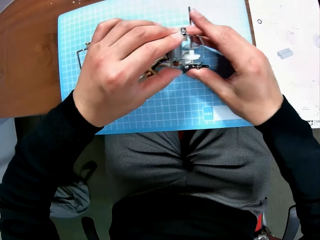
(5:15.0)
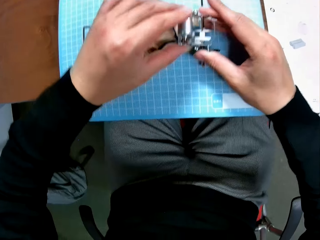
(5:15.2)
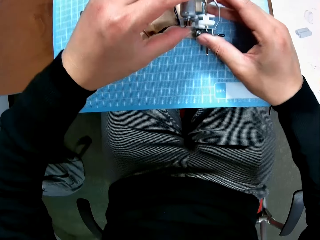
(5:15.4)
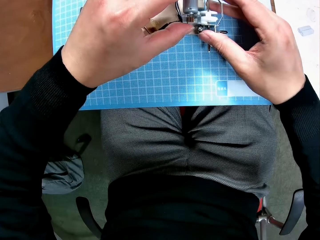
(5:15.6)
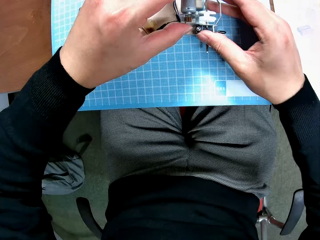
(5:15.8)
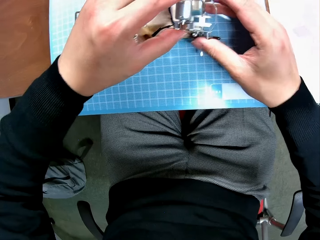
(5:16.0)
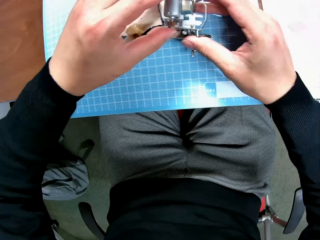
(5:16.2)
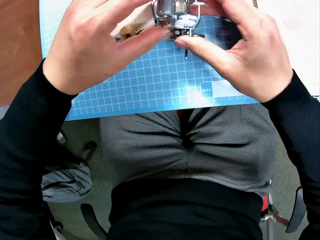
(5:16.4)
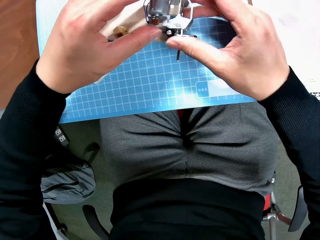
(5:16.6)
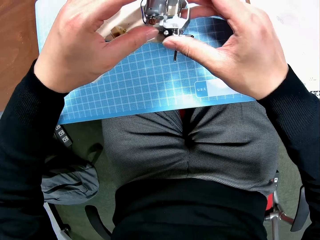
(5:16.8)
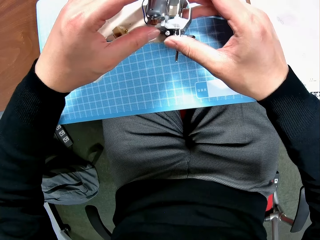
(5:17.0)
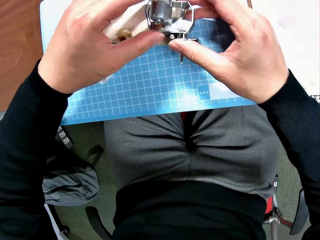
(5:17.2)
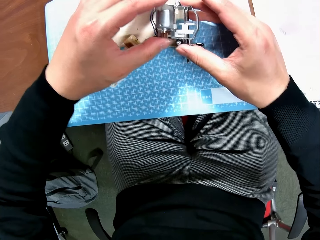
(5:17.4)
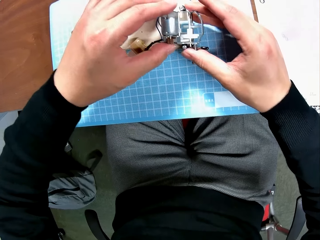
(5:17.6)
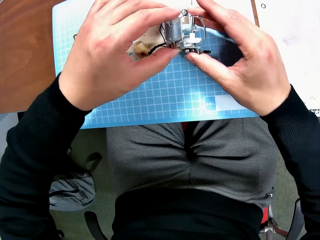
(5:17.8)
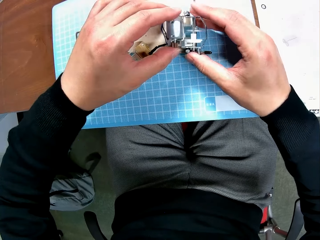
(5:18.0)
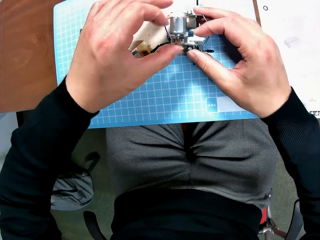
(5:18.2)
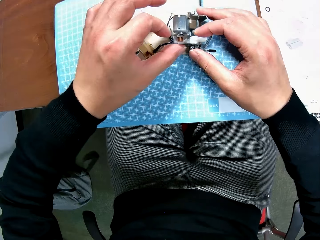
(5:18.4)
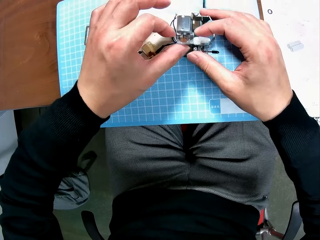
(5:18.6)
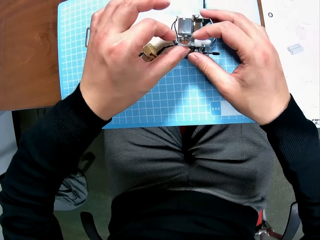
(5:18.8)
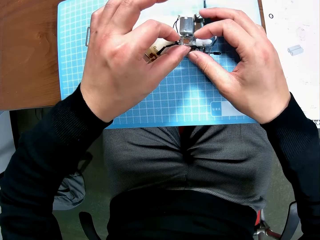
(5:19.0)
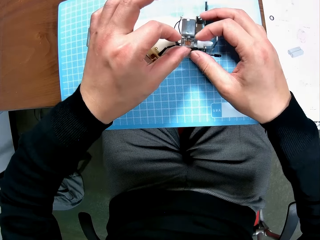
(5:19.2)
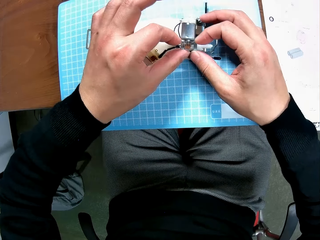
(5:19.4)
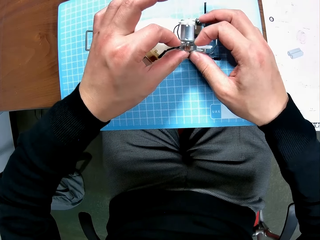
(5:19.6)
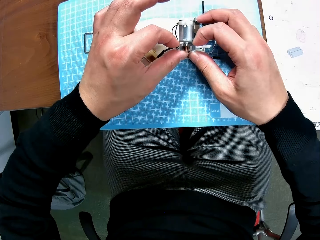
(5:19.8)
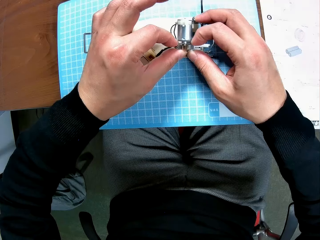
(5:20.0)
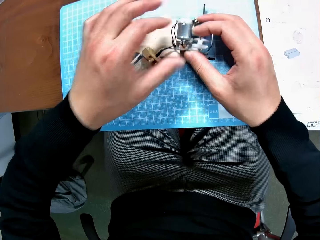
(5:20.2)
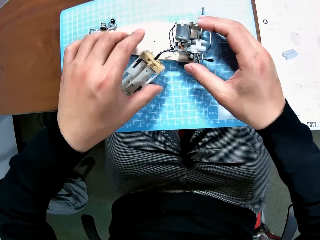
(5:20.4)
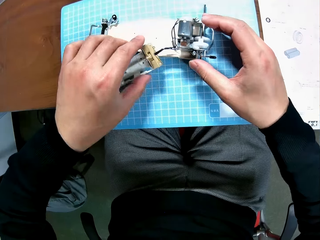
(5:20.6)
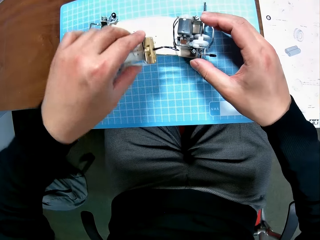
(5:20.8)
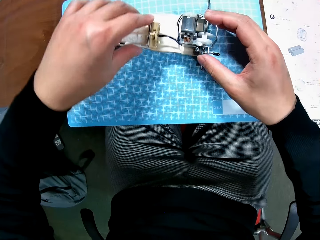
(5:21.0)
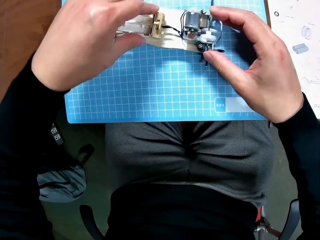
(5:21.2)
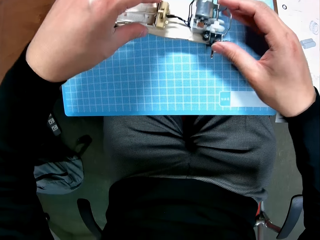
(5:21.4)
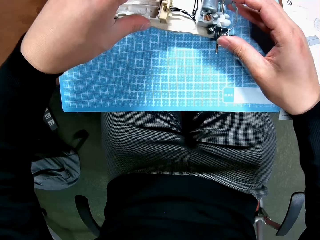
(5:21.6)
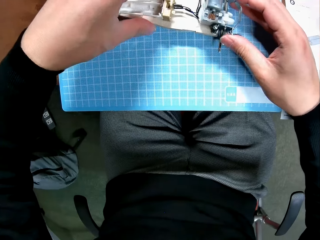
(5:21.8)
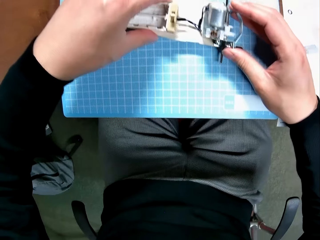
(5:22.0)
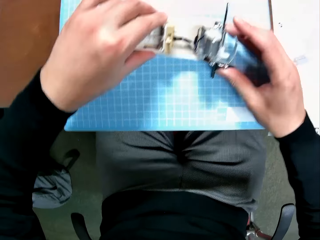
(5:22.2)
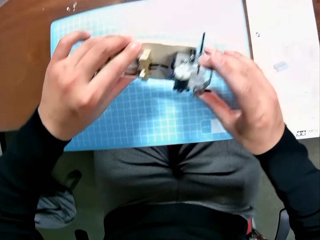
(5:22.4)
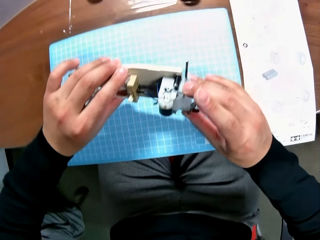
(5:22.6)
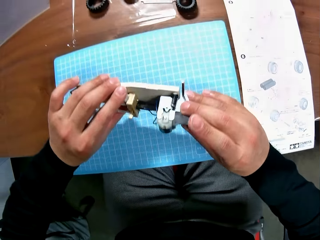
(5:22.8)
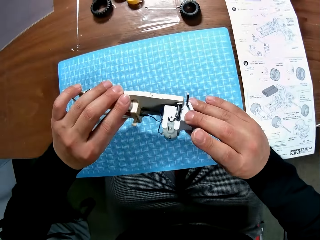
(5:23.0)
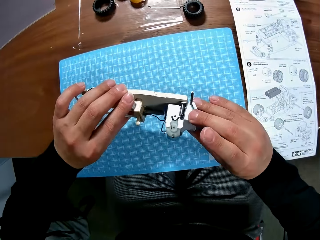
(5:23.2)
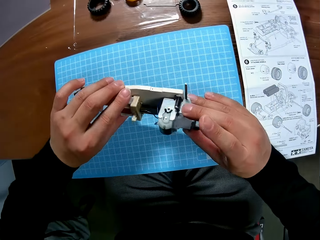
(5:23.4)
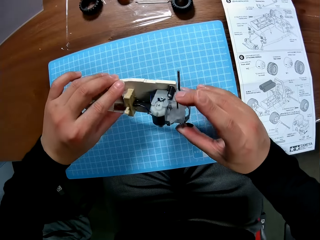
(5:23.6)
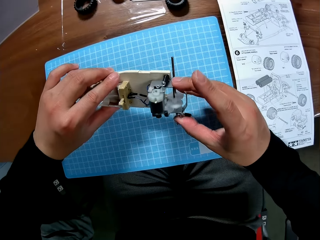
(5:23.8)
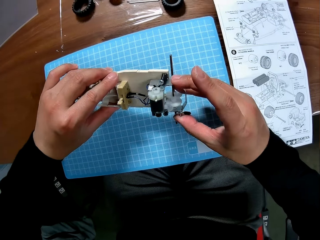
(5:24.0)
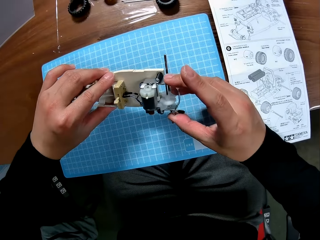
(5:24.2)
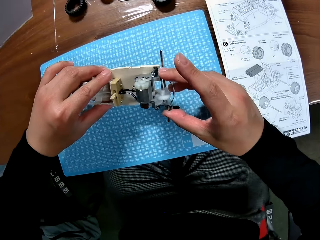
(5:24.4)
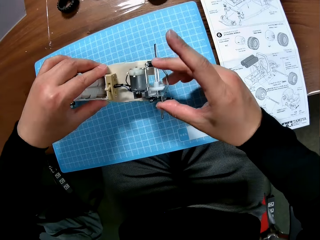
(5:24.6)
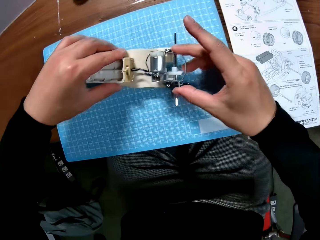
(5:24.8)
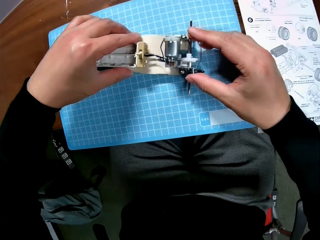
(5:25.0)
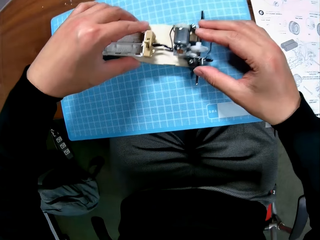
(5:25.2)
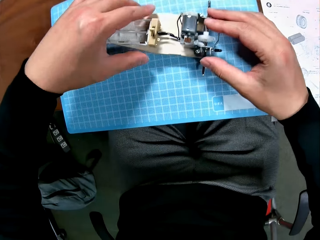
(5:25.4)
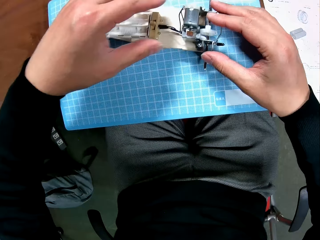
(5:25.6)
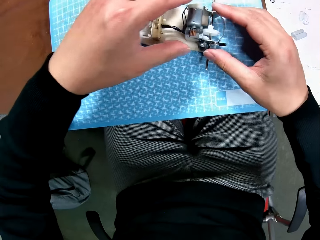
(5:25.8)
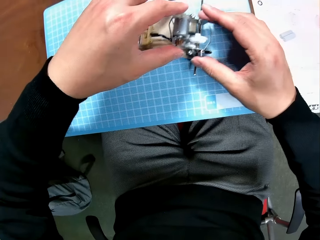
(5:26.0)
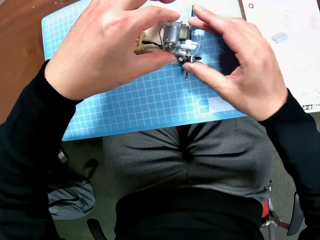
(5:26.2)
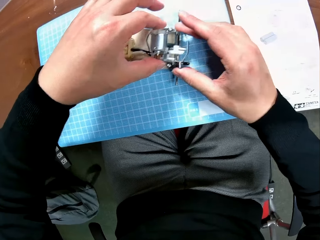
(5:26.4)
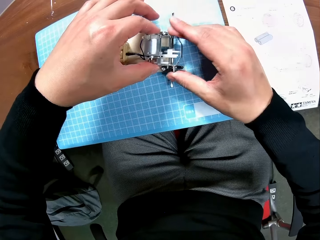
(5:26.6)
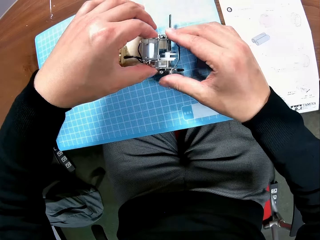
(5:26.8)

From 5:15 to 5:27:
The camera wearer adjusts the battery casing of the device with his left hand. He examines the device with his hands.

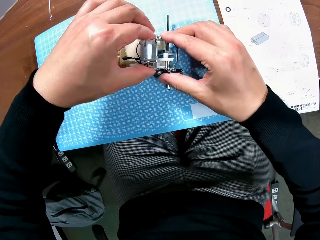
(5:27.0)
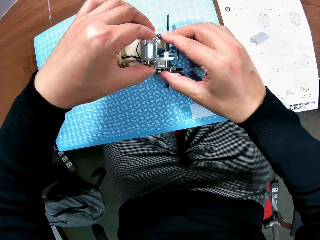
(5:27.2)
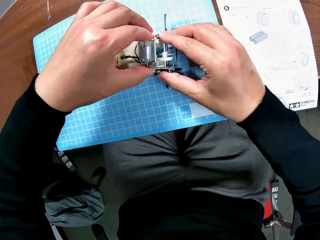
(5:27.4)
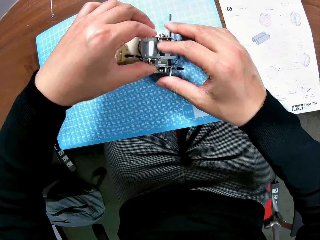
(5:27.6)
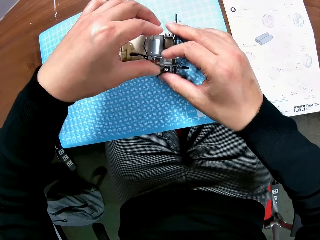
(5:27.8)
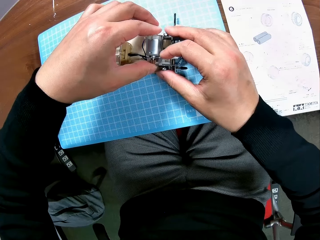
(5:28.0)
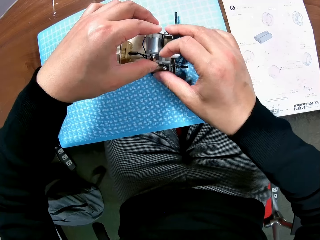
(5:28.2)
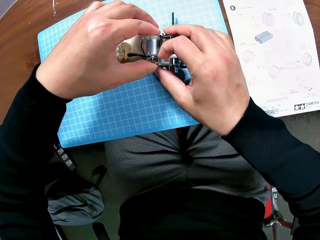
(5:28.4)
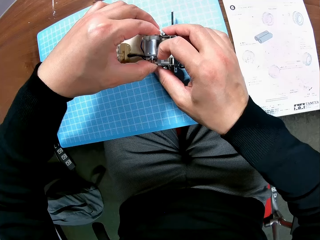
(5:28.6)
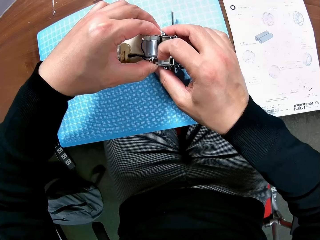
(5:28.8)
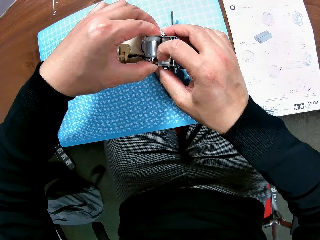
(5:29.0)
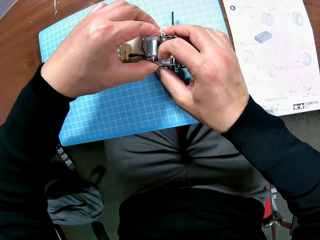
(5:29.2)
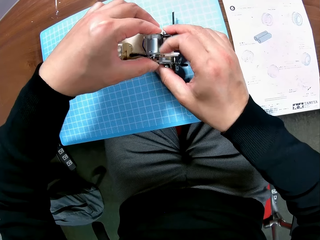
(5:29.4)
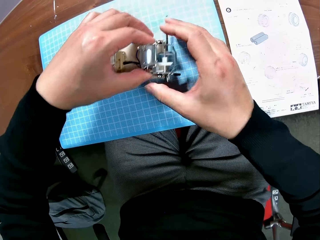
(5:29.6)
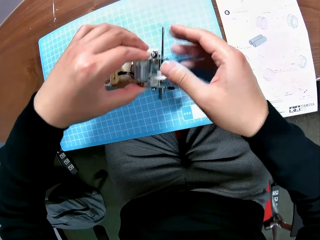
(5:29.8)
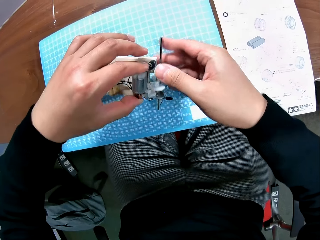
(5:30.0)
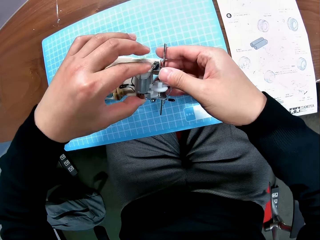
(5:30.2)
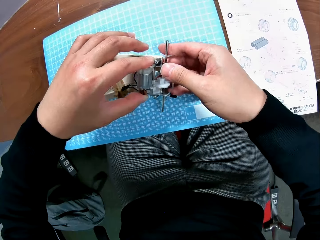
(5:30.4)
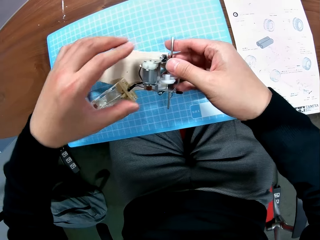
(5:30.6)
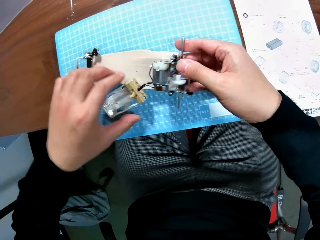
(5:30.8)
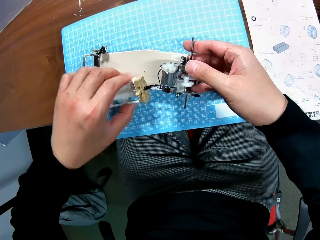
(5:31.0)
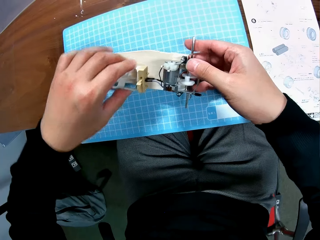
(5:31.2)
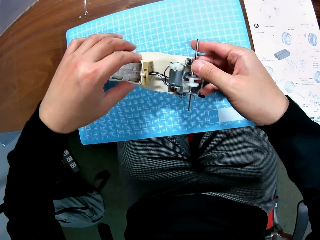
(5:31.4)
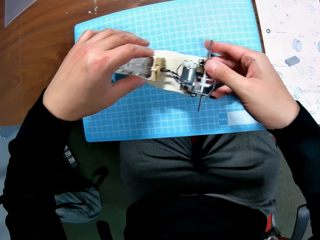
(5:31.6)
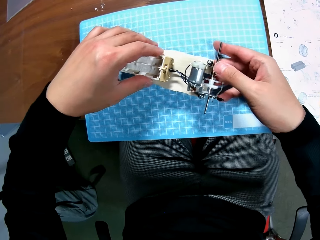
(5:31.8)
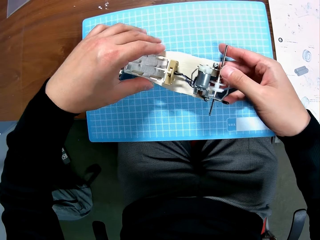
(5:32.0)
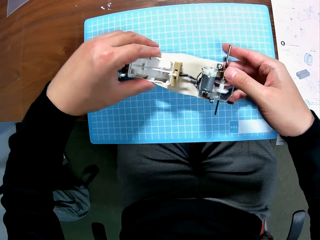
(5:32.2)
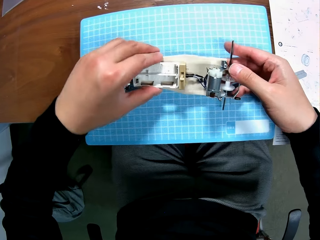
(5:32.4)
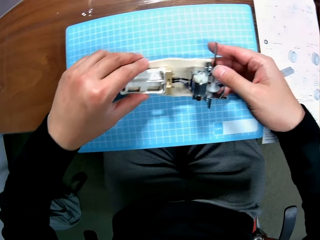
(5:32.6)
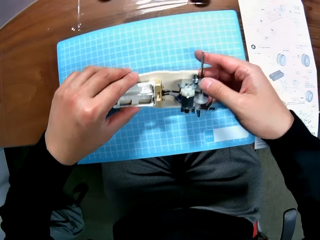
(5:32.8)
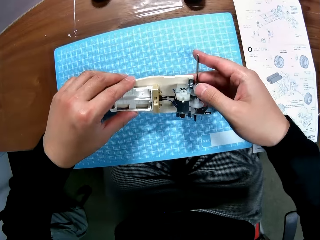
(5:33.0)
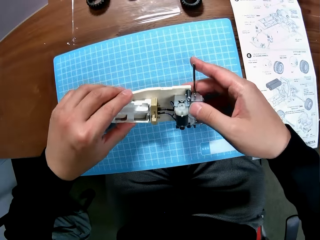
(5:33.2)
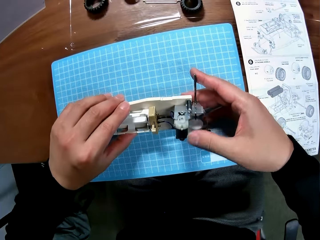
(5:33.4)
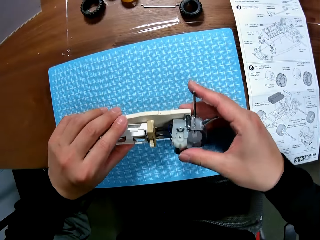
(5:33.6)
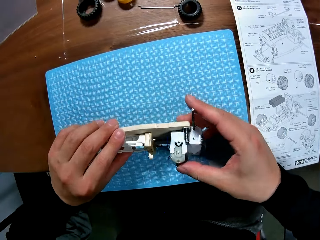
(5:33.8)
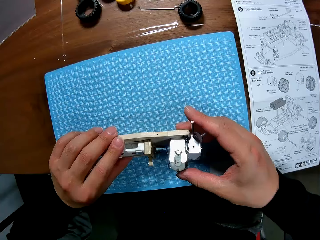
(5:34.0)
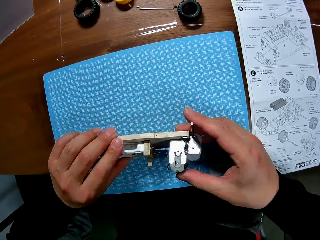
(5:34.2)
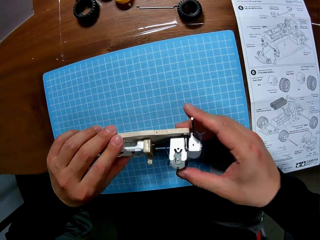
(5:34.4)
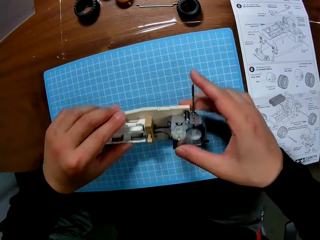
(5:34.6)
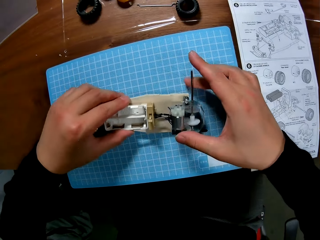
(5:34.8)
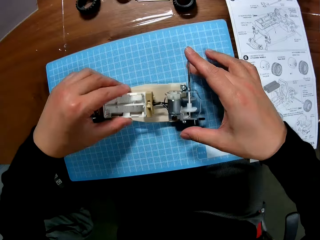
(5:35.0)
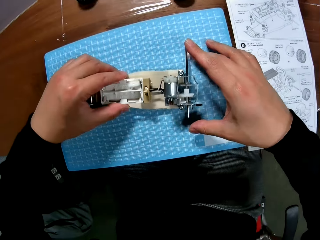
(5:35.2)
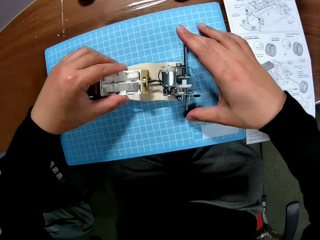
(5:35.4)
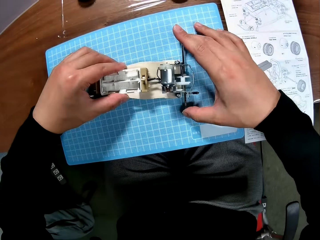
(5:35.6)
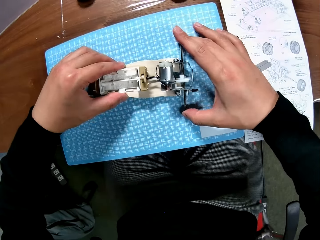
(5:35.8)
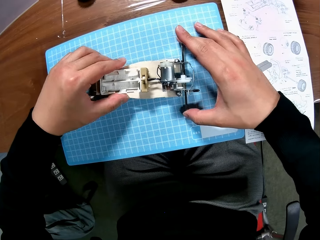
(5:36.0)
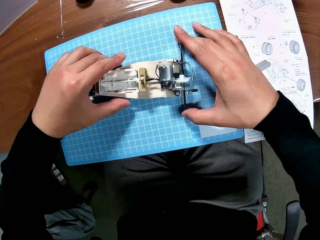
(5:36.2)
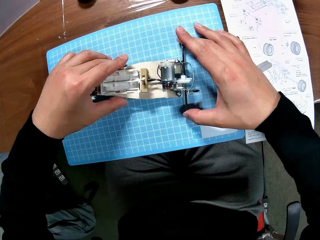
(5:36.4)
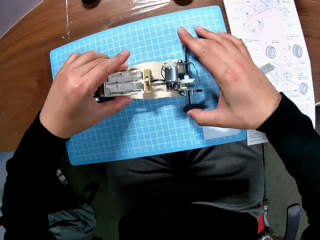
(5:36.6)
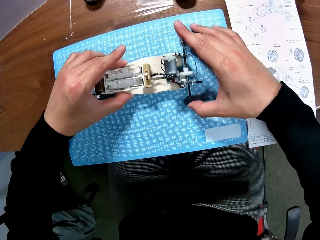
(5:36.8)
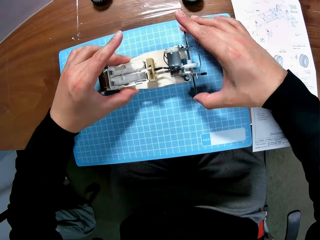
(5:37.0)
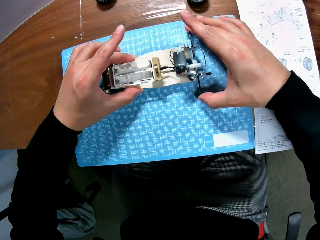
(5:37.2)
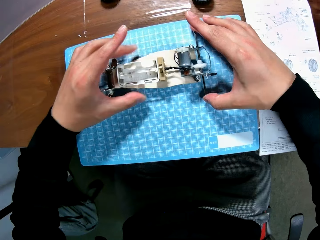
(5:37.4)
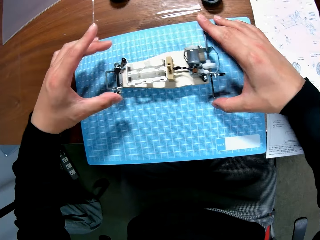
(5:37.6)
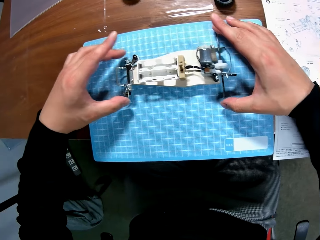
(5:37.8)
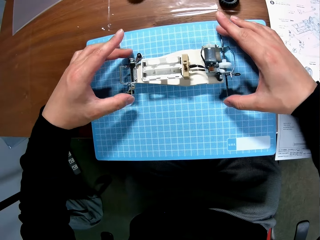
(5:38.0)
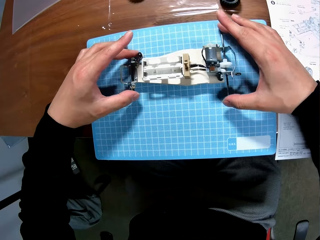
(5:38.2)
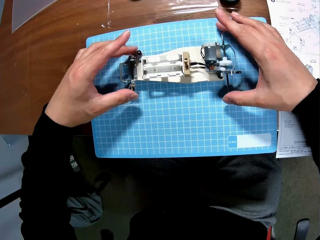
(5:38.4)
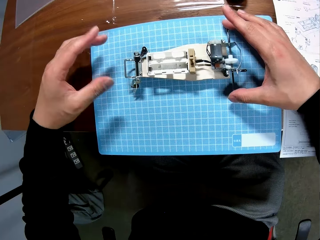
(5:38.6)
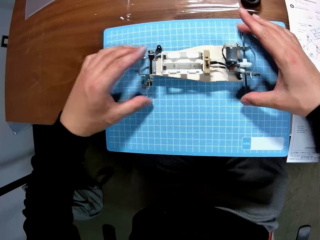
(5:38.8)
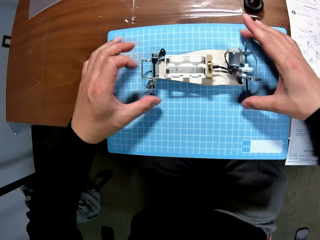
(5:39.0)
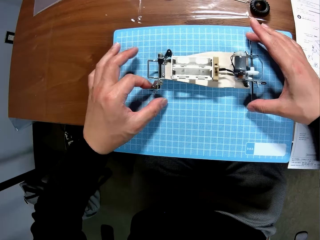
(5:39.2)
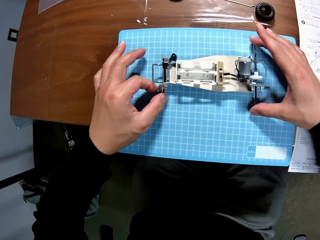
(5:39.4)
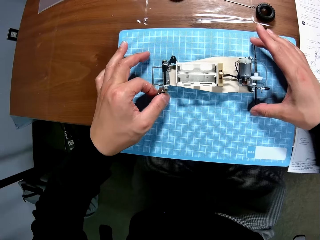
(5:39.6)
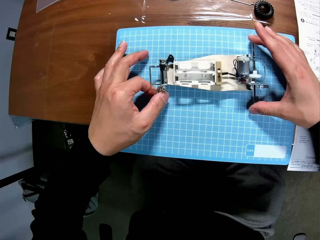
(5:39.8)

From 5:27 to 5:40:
The camera wearer adjusts the battery casing of the device with his left hand. He examines the device with his hands. He adjusts the device with his left hand. He places the assembly on the table.
